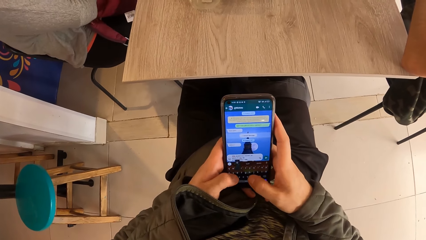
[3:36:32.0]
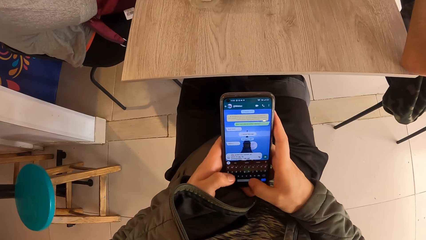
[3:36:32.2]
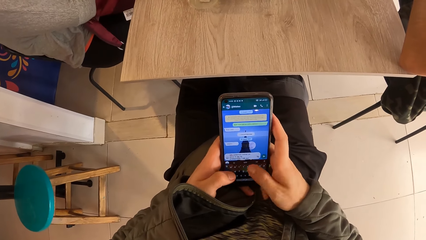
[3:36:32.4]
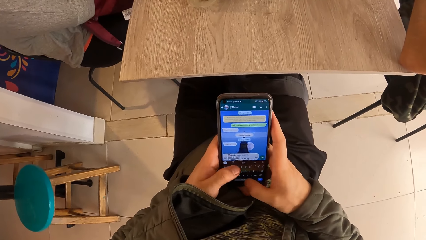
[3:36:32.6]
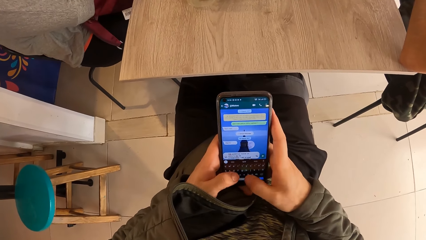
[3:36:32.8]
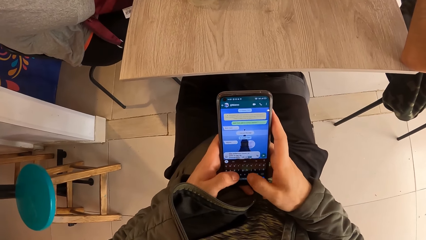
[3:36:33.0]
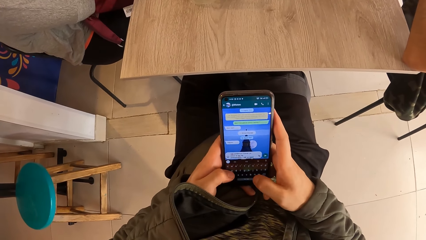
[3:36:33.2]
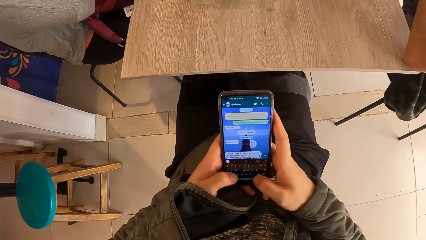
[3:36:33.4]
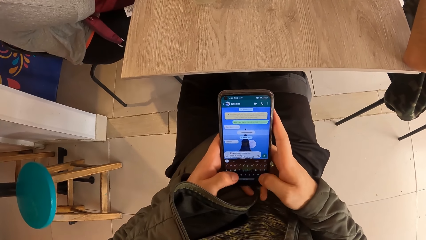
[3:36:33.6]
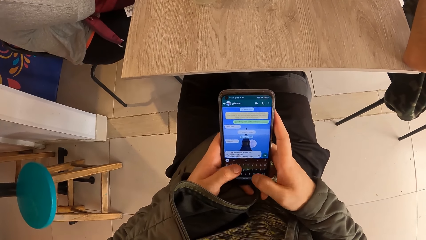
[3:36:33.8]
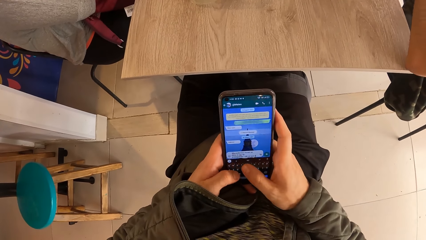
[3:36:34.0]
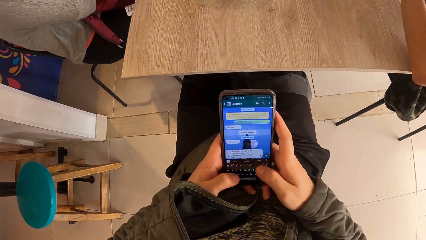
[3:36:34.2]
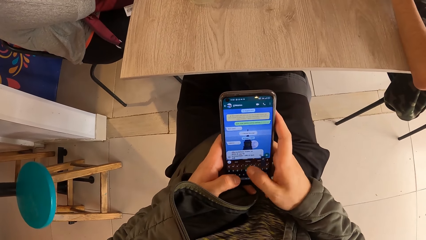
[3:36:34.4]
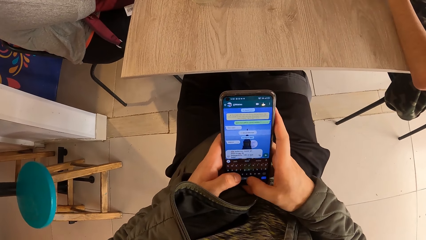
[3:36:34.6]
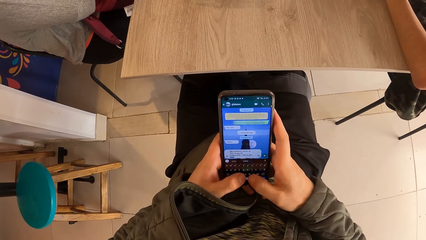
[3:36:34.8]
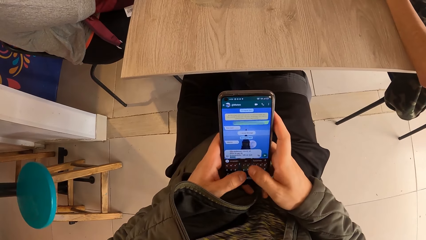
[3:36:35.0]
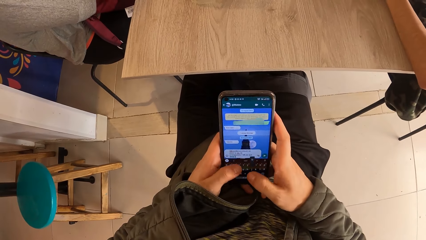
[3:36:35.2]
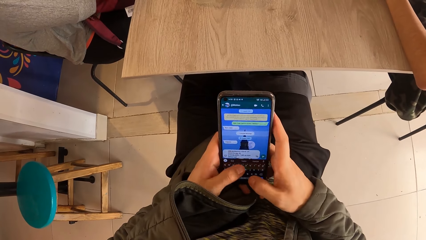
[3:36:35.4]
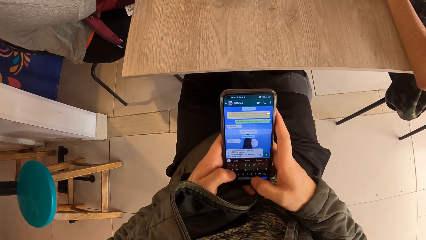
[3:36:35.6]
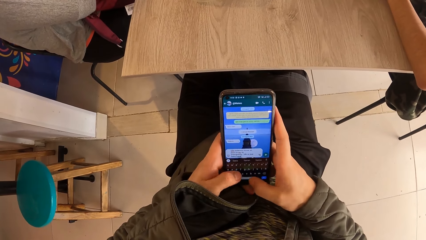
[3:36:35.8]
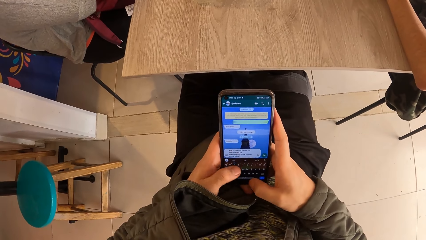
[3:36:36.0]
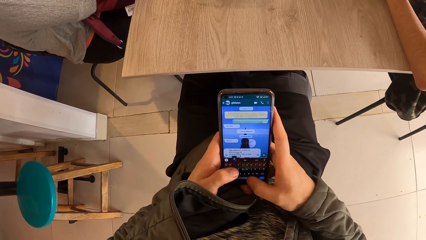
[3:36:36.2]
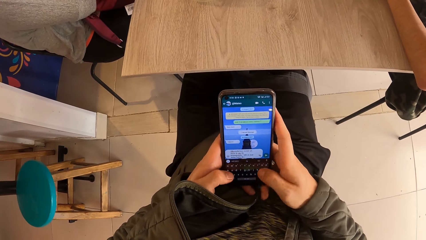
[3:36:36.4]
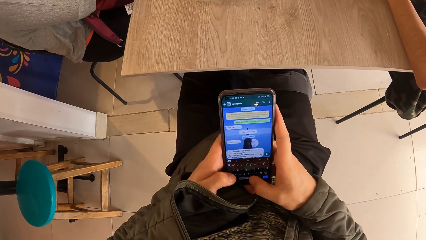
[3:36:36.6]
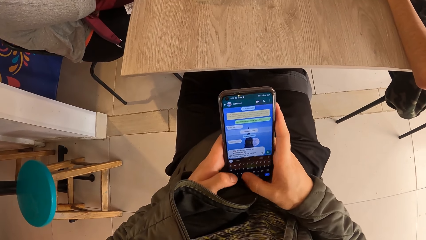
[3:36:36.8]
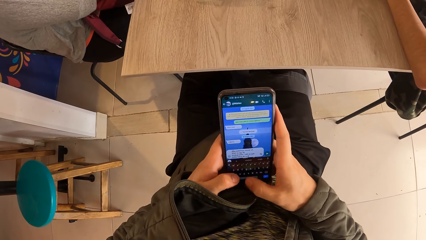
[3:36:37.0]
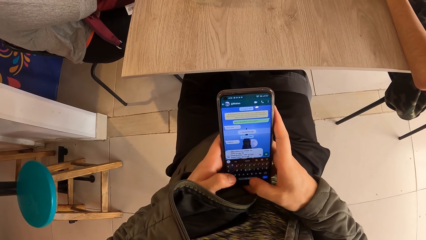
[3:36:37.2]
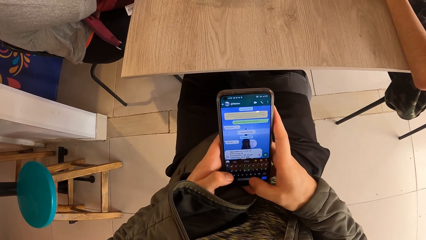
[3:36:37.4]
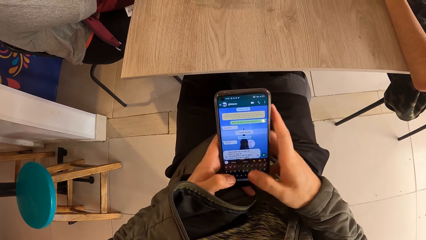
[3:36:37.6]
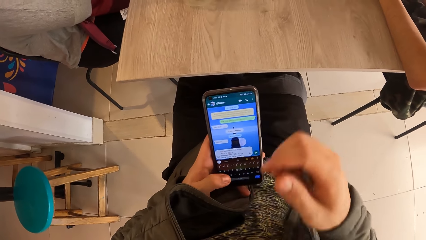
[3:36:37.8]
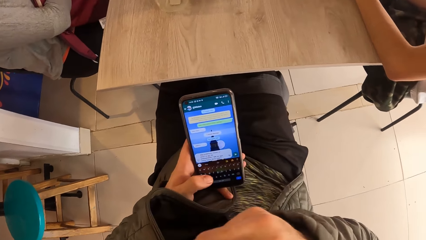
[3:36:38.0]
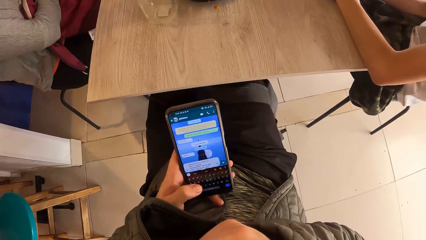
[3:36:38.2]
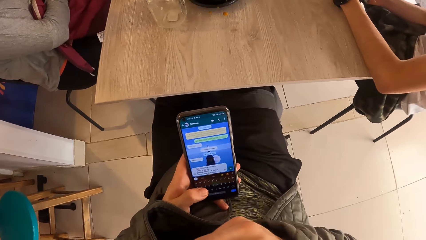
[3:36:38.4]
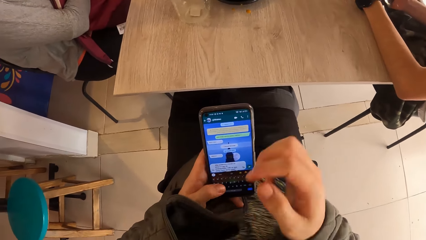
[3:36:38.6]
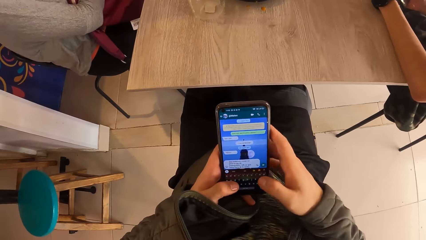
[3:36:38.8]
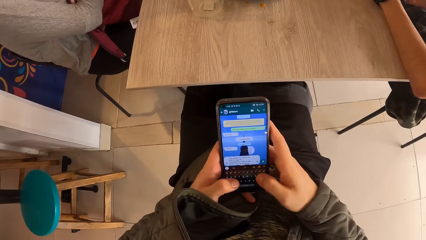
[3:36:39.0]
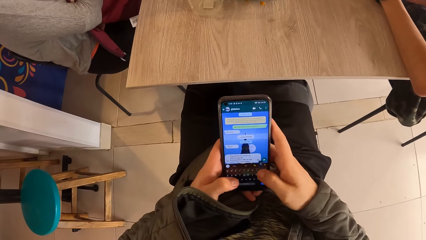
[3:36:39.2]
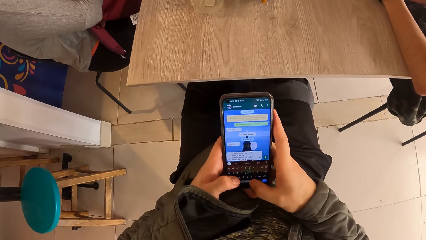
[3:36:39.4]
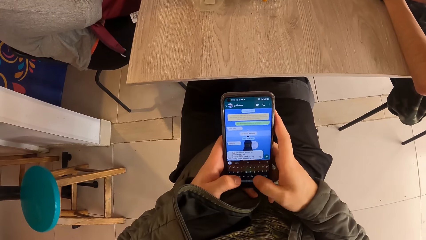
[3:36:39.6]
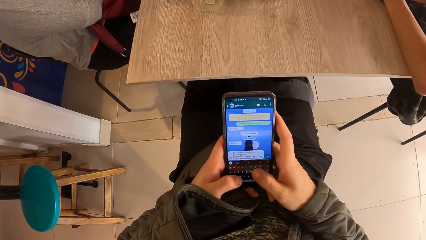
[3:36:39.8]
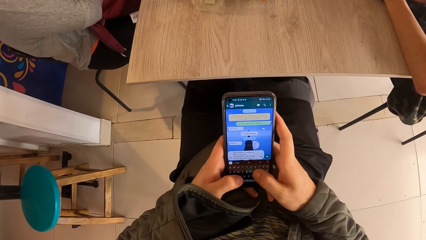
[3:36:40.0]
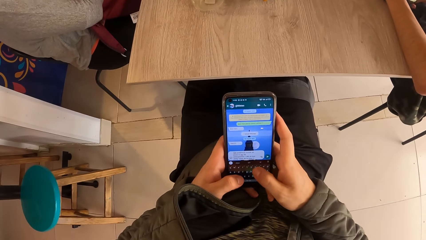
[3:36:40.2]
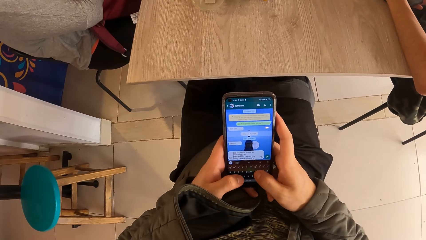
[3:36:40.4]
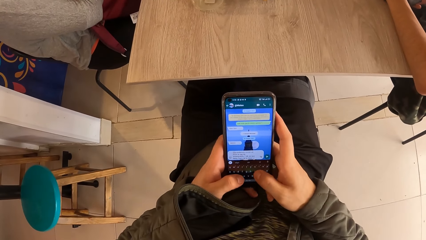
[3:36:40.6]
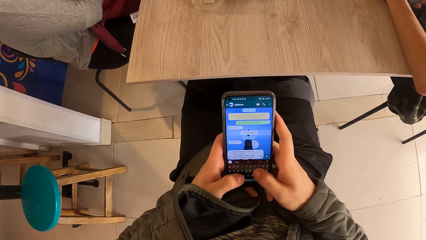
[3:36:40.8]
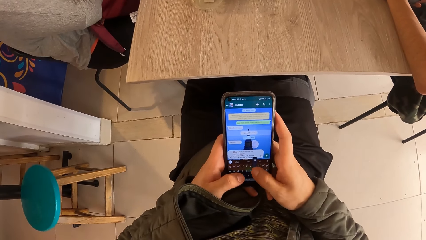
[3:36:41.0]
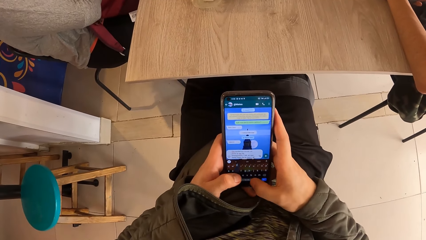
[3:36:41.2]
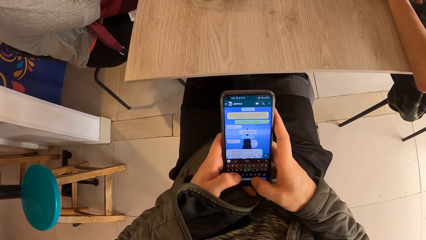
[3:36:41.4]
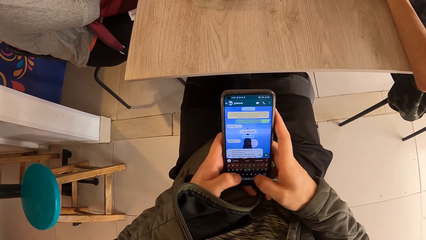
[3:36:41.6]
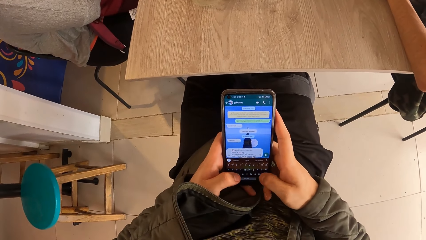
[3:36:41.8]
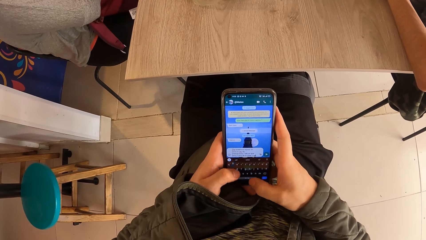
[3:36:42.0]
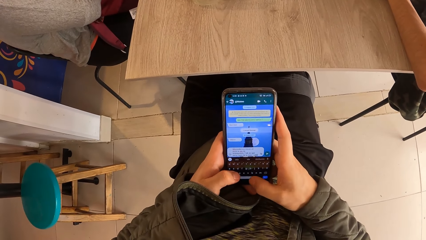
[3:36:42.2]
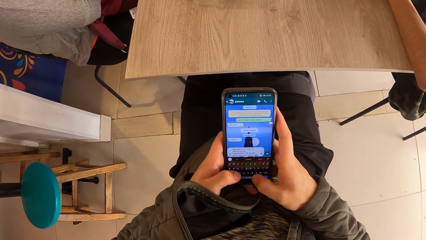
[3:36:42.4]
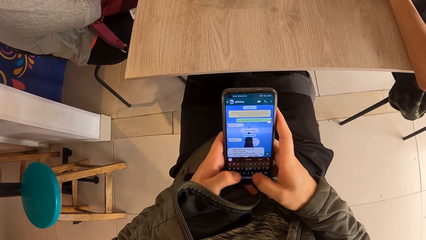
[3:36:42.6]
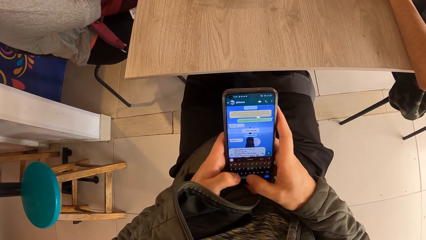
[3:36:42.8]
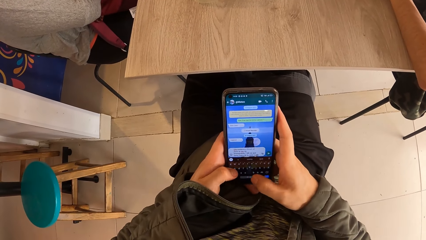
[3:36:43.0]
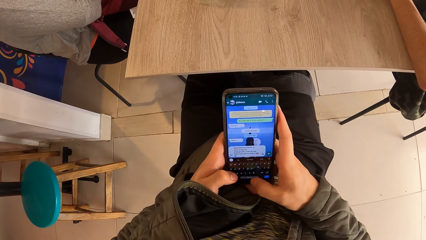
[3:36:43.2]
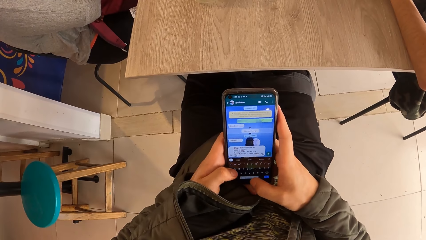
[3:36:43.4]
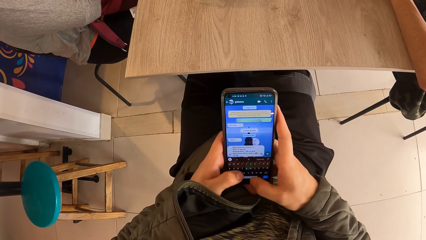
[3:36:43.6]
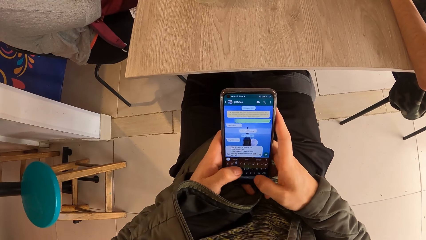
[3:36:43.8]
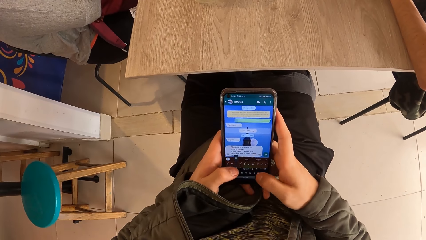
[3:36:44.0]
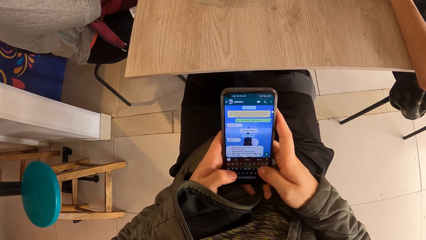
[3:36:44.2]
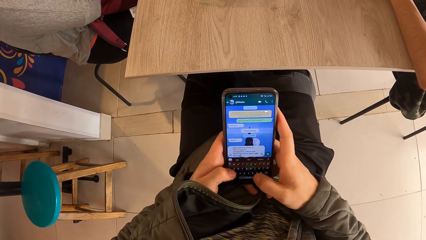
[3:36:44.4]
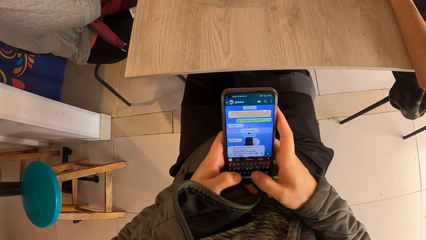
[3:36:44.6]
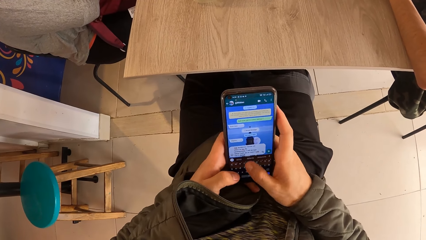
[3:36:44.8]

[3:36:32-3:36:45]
The camera wearer operates a mobile phone. A man moves his hands on a table. The camera wearer operates the mobile phone. She holds her chin. She operates the mobile phone.

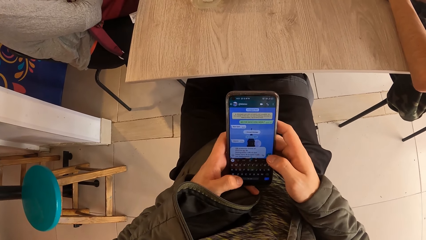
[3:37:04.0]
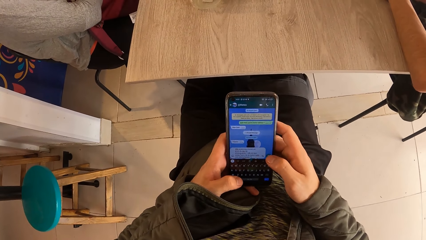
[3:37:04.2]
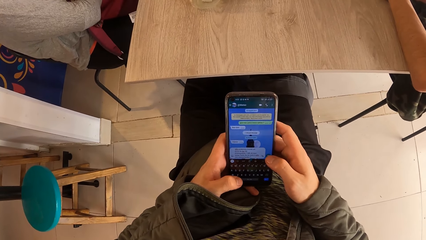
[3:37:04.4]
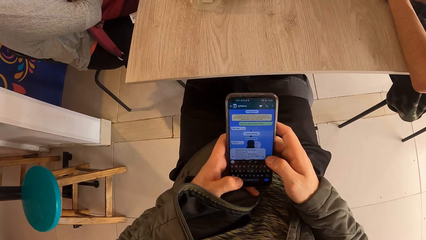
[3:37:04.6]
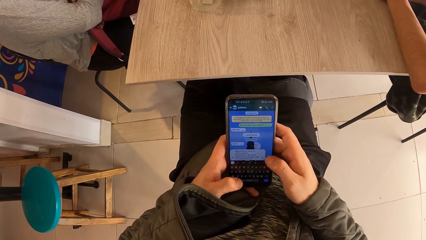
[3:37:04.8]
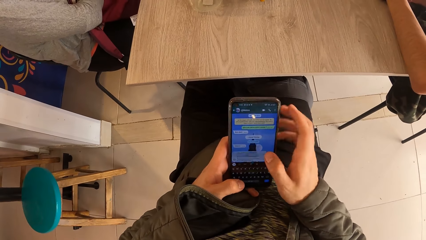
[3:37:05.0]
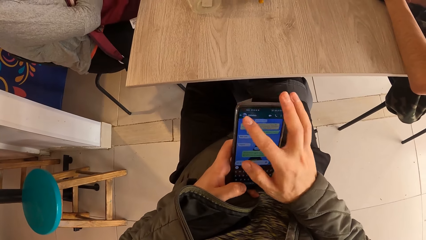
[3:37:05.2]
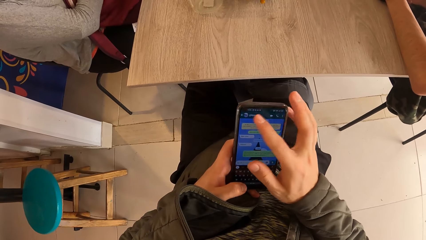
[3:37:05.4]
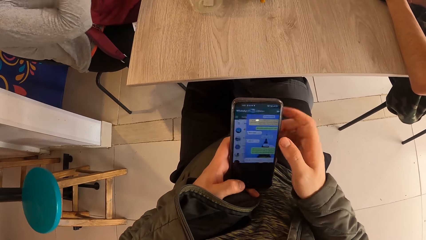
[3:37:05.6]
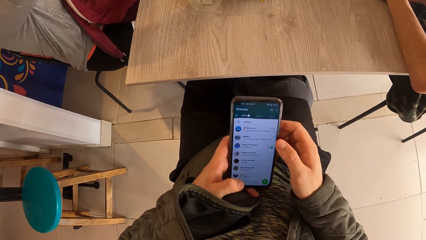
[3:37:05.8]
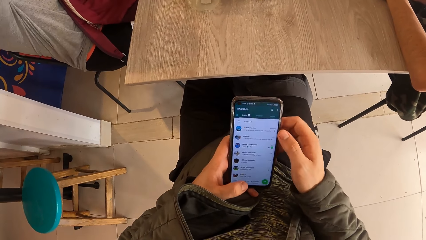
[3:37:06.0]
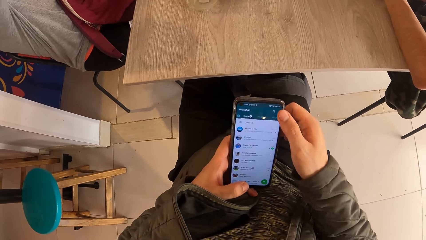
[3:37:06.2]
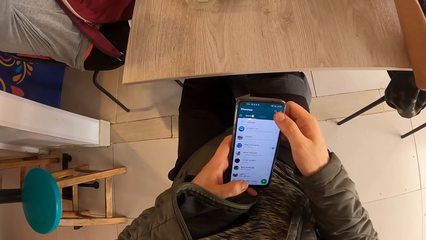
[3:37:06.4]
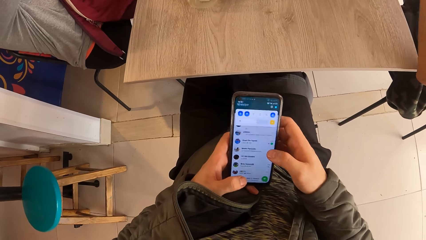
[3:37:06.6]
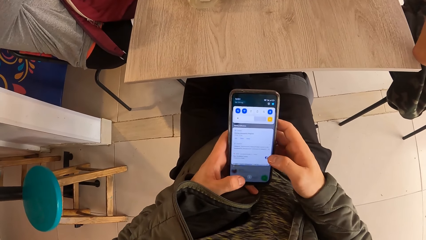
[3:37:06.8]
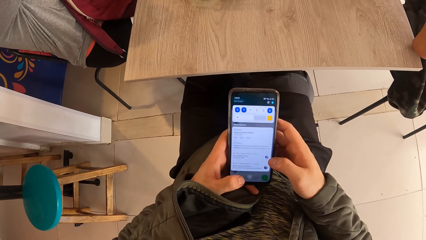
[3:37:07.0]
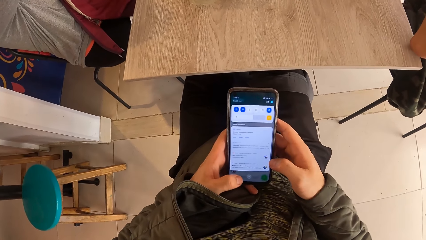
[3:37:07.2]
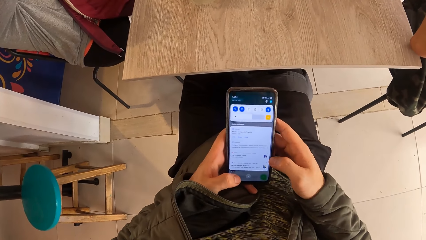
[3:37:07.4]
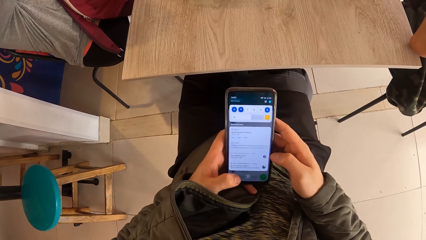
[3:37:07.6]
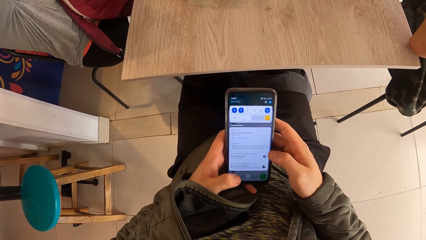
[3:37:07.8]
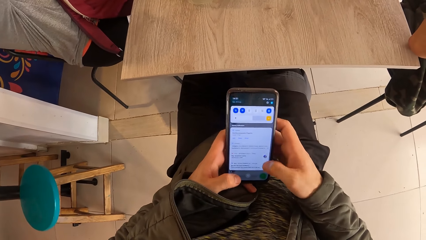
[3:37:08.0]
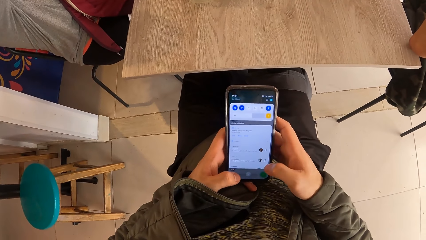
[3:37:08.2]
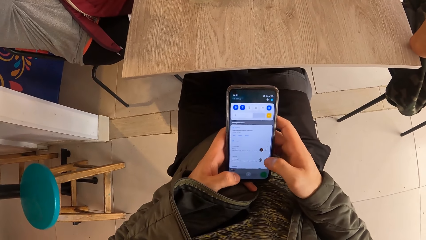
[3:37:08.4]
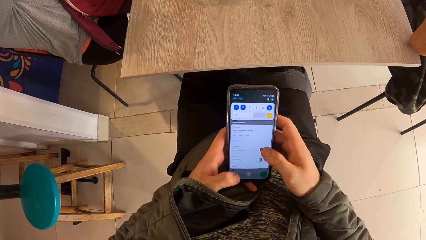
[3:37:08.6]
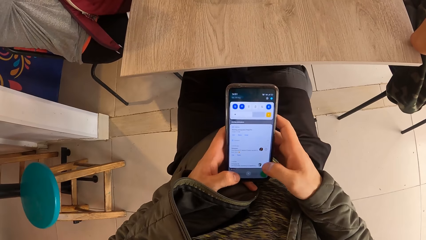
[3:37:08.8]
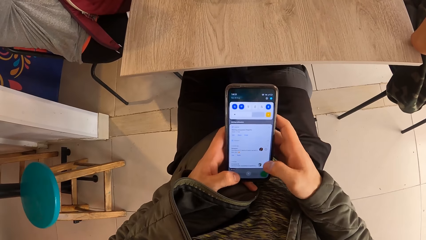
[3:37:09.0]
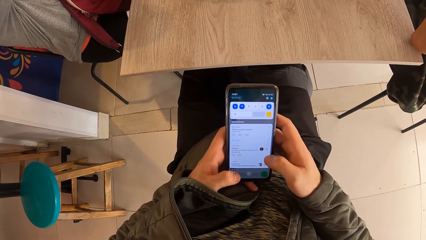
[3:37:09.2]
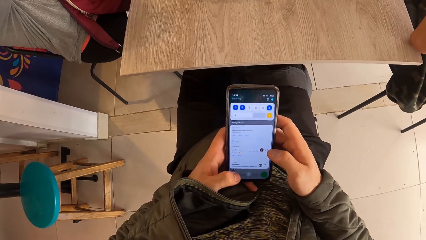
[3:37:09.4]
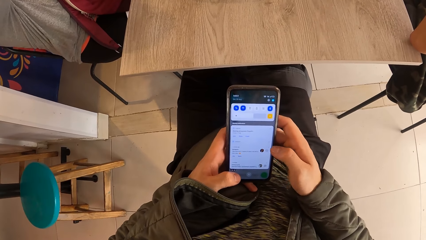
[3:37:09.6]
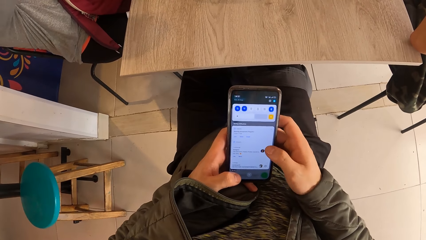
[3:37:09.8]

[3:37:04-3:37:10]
A lady lifts up her hand. The camera wearer operates a mobile phone.
